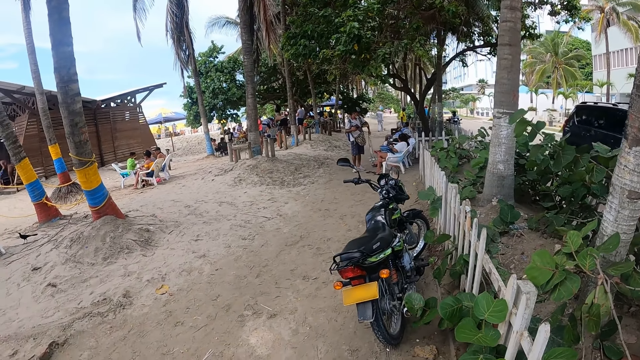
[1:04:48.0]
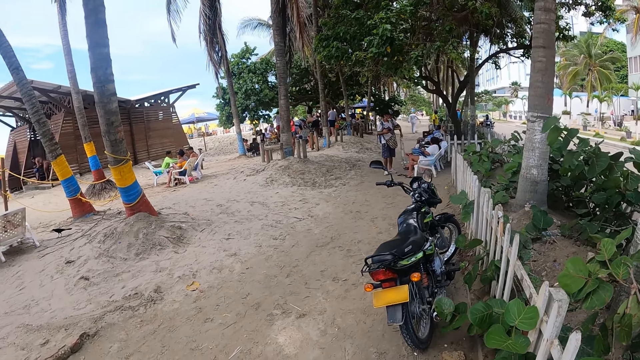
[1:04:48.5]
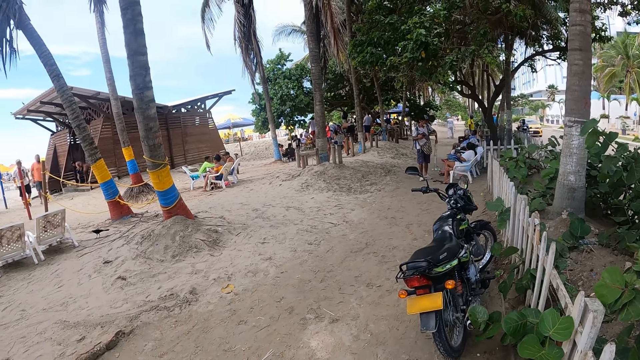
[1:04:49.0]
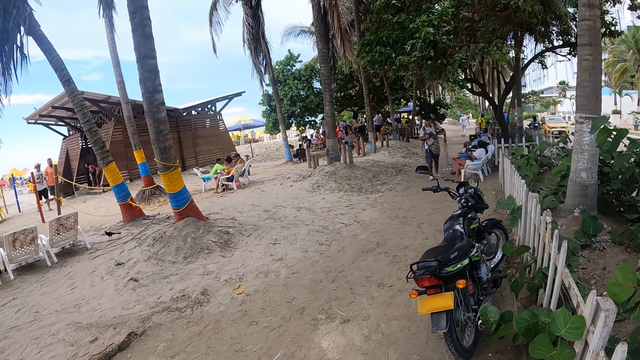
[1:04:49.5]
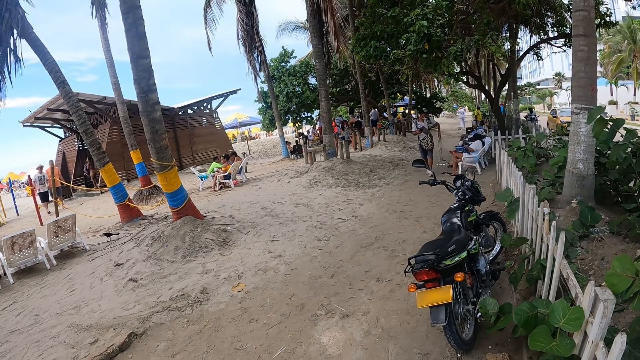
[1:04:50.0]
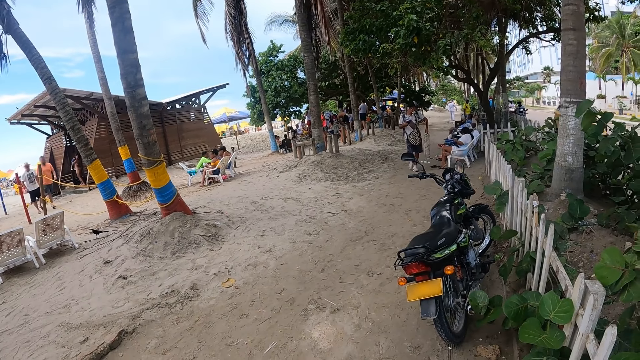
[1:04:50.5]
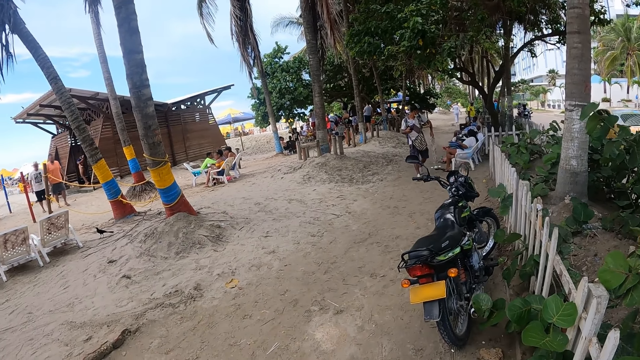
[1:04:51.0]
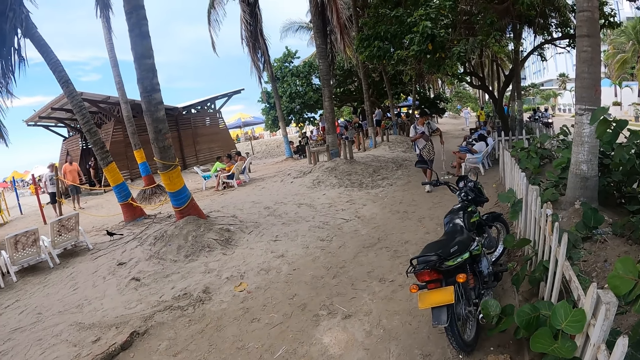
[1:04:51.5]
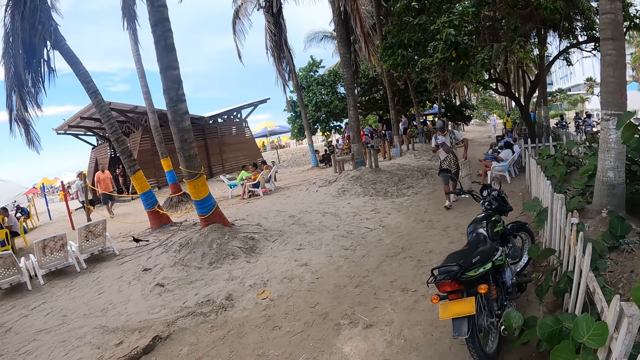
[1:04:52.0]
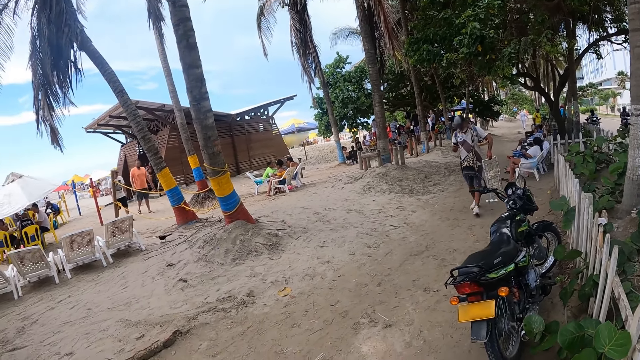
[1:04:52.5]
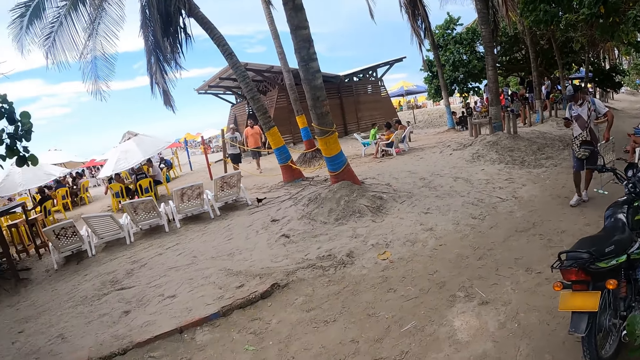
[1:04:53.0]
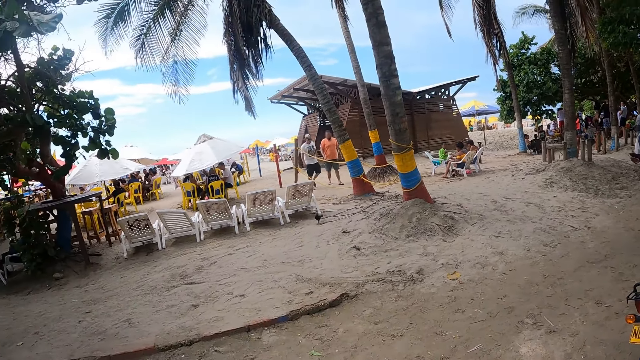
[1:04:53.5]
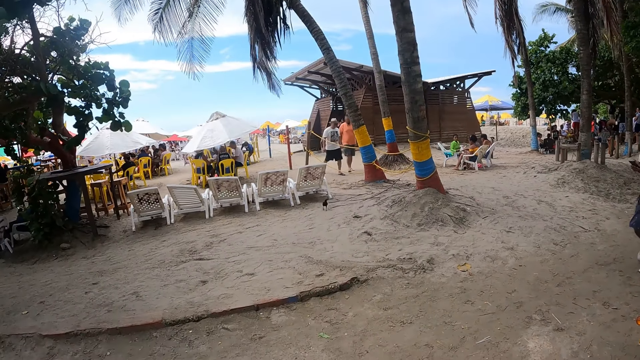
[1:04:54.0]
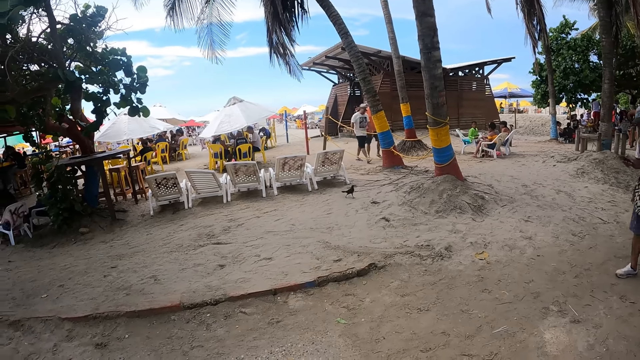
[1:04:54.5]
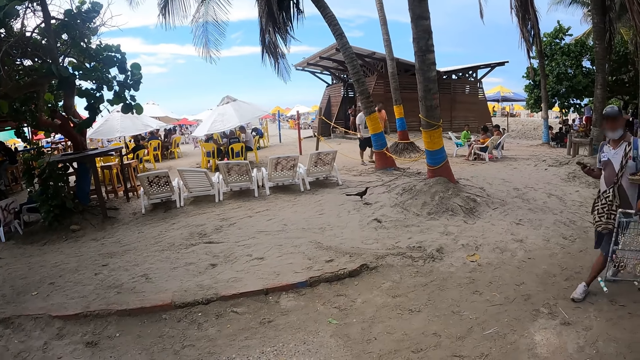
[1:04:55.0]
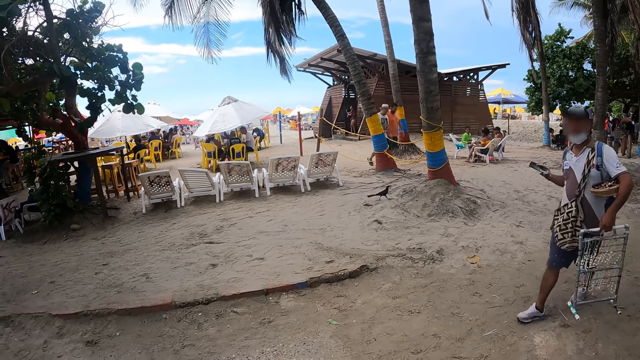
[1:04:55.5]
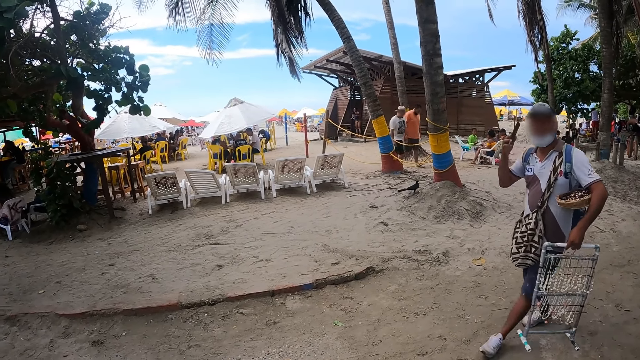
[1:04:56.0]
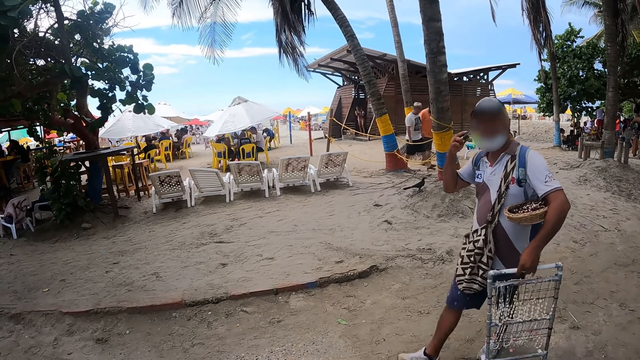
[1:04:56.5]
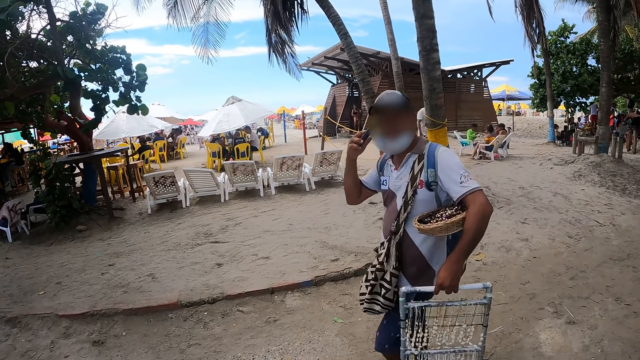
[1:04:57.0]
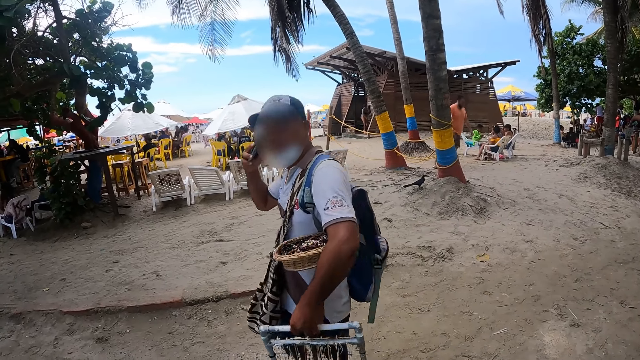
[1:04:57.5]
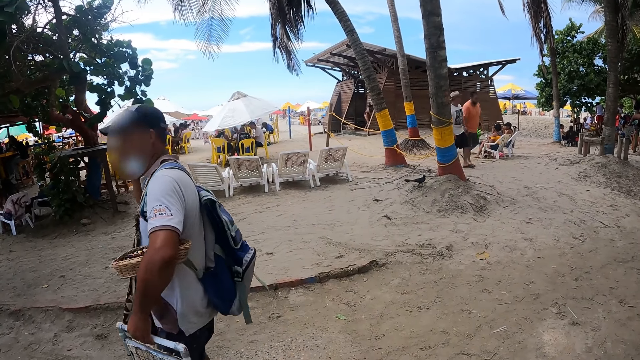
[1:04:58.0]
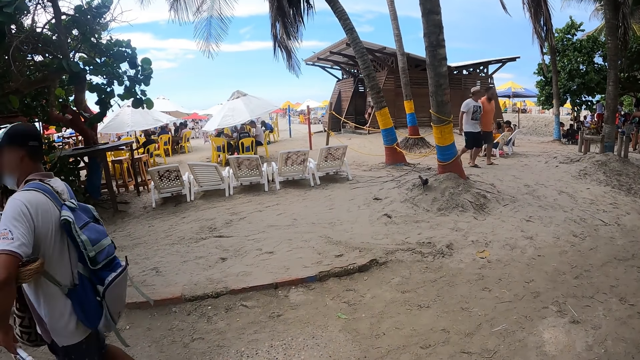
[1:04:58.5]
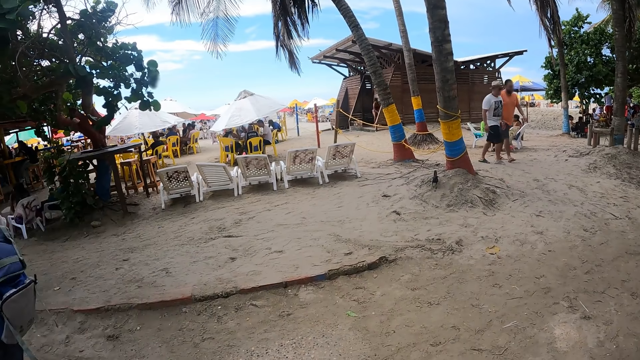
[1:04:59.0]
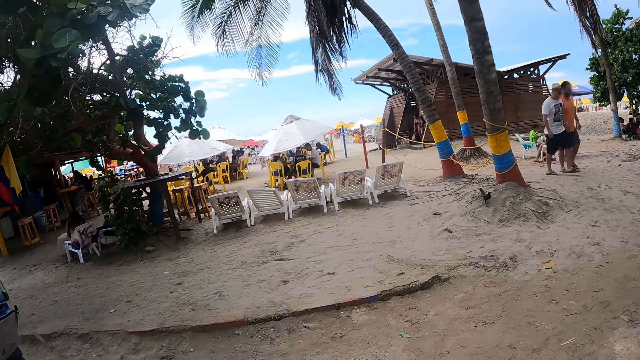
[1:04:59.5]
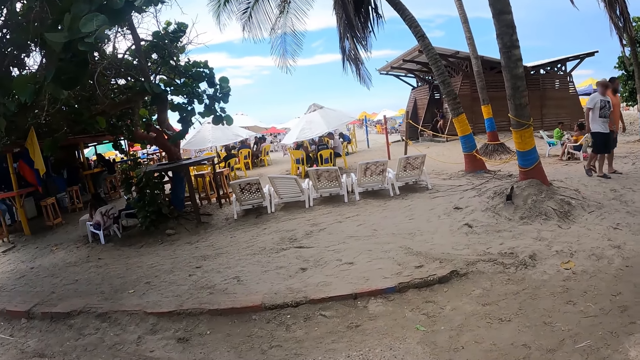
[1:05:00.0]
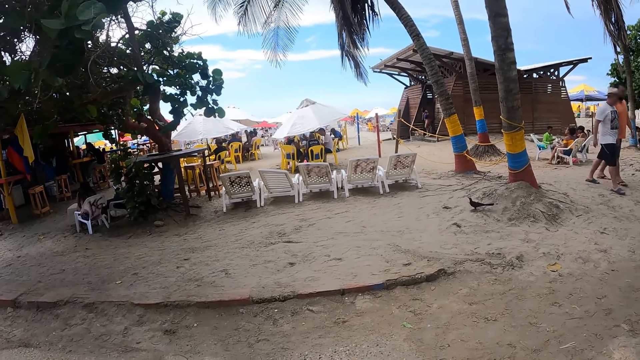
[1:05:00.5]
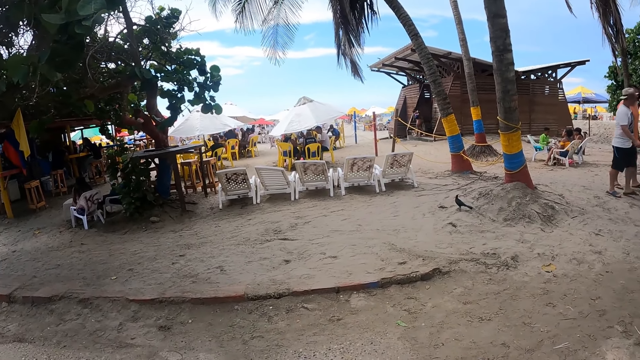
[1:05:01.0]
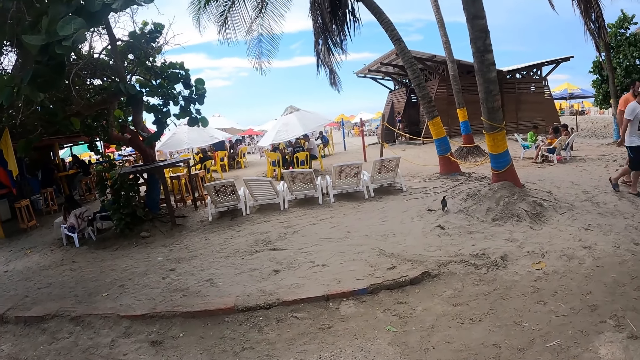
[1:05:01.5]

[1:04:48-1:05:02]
The camera wearer stands on the pathway.

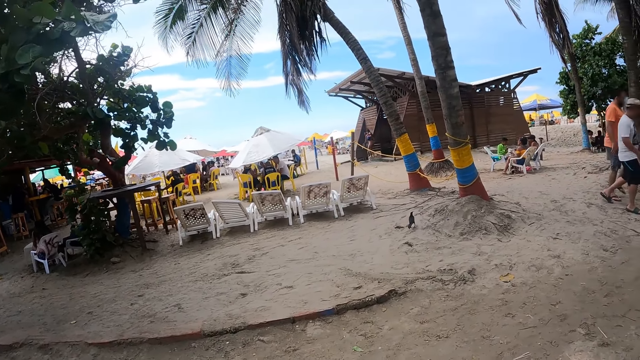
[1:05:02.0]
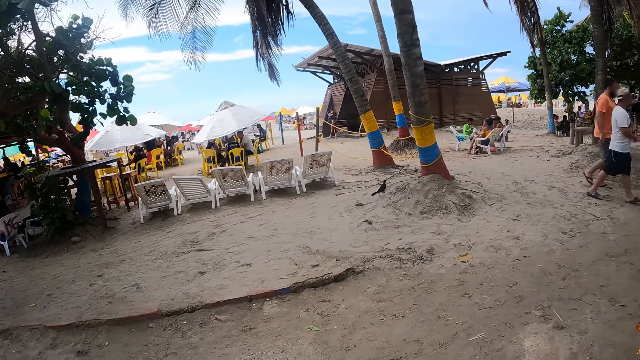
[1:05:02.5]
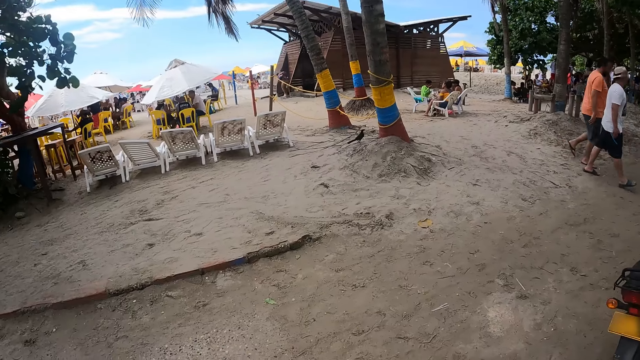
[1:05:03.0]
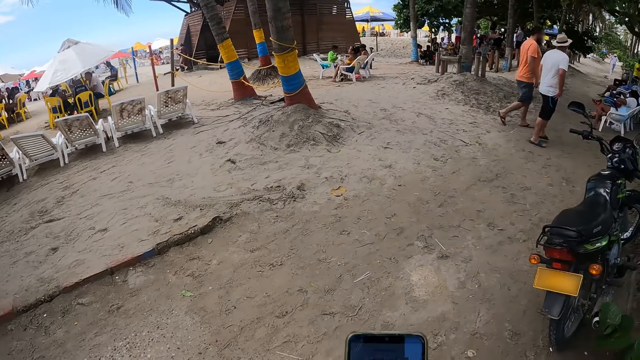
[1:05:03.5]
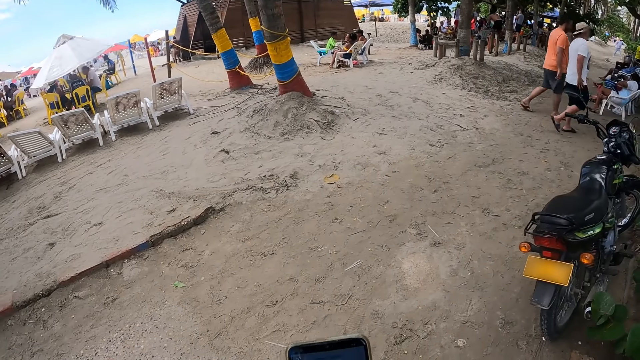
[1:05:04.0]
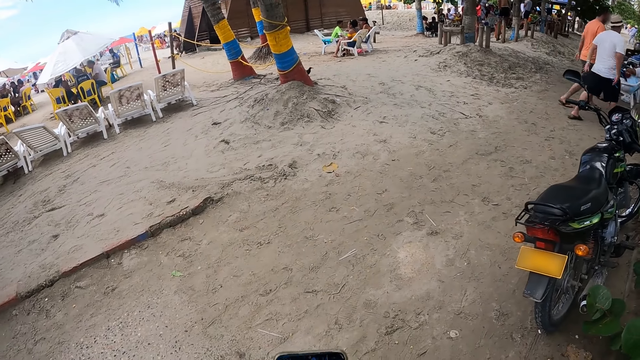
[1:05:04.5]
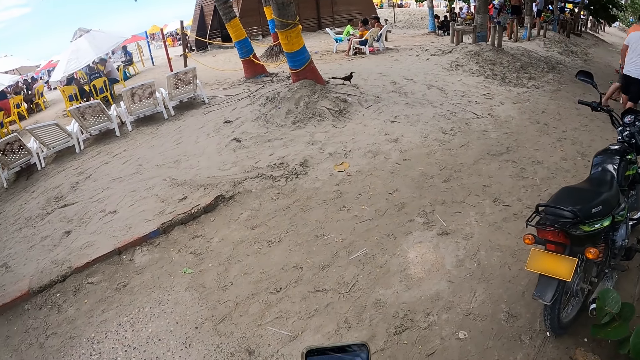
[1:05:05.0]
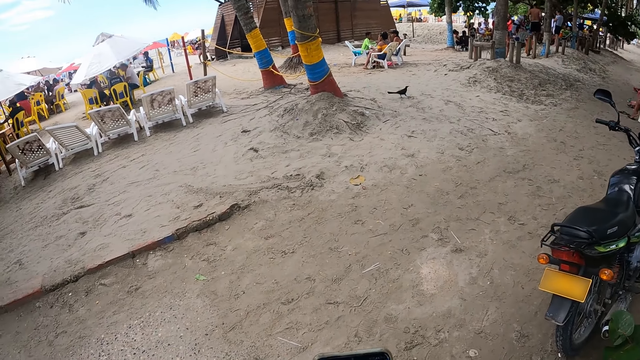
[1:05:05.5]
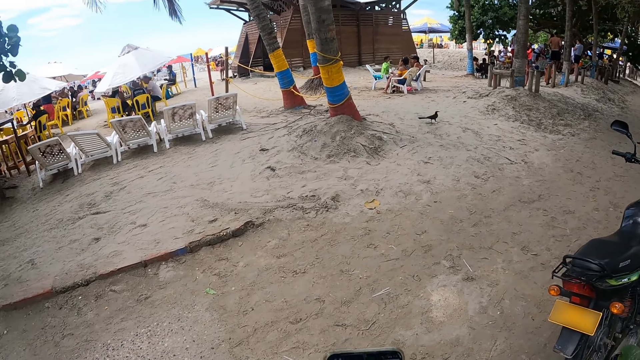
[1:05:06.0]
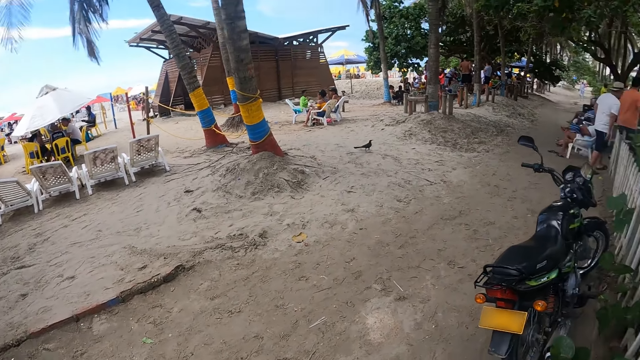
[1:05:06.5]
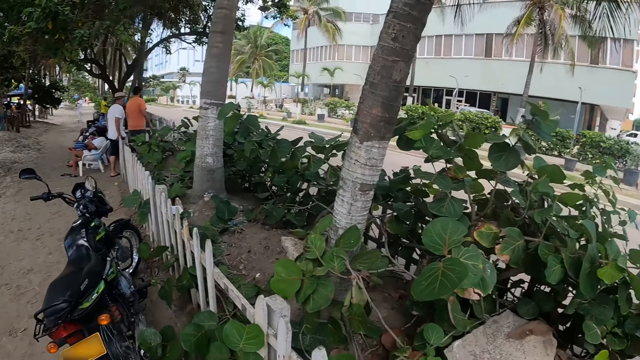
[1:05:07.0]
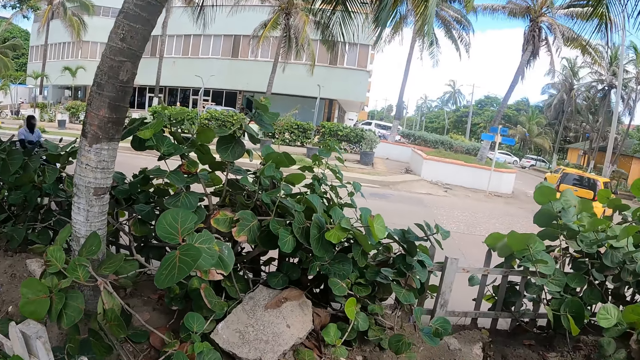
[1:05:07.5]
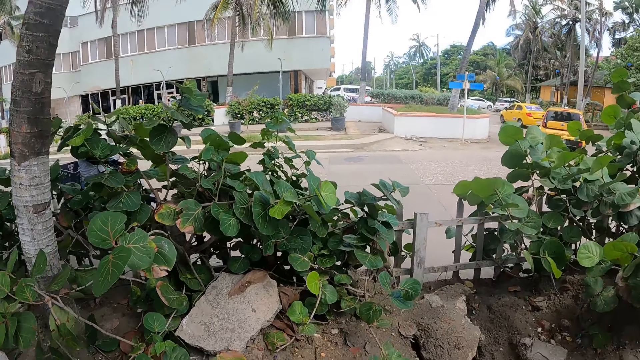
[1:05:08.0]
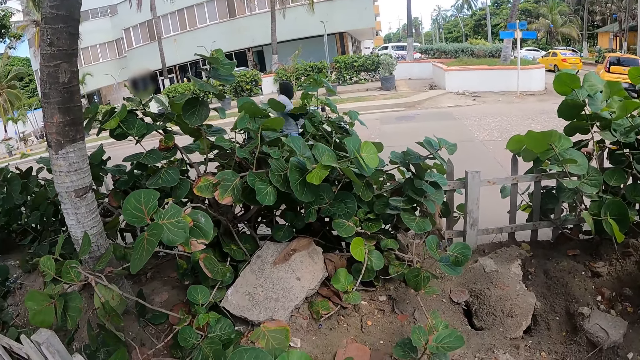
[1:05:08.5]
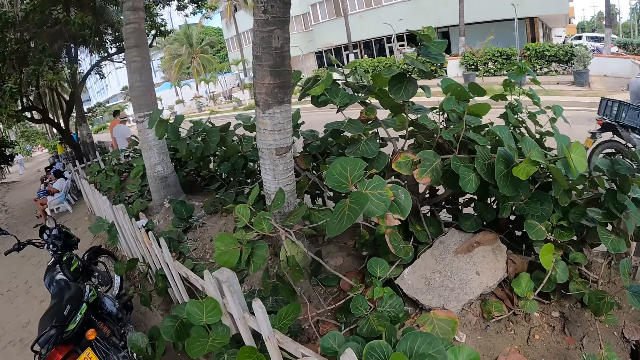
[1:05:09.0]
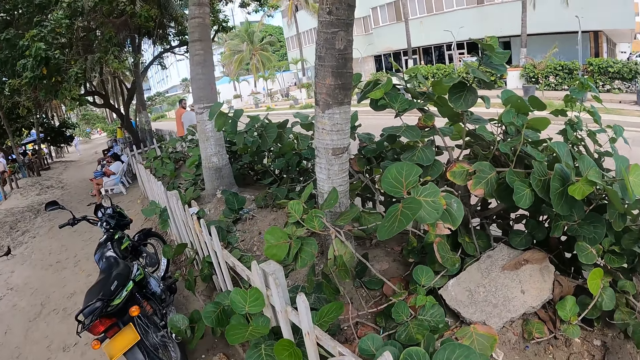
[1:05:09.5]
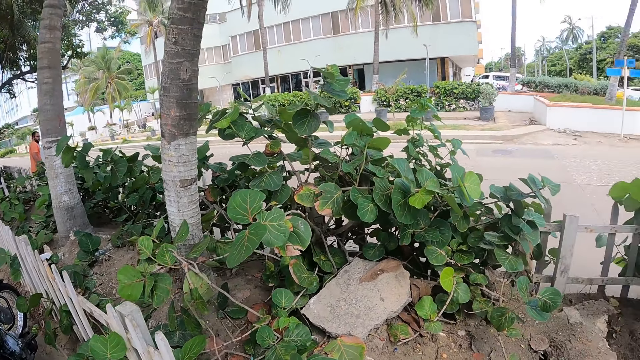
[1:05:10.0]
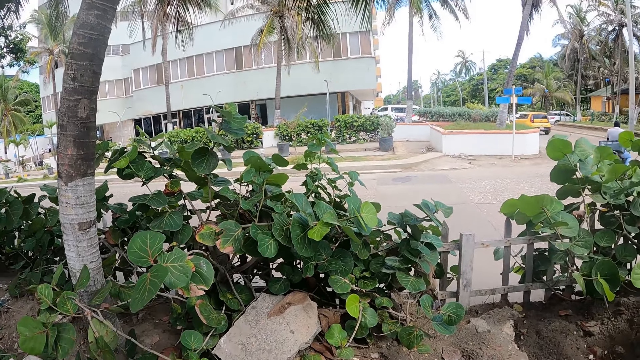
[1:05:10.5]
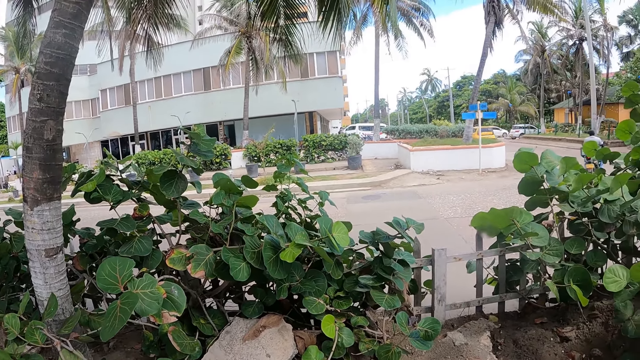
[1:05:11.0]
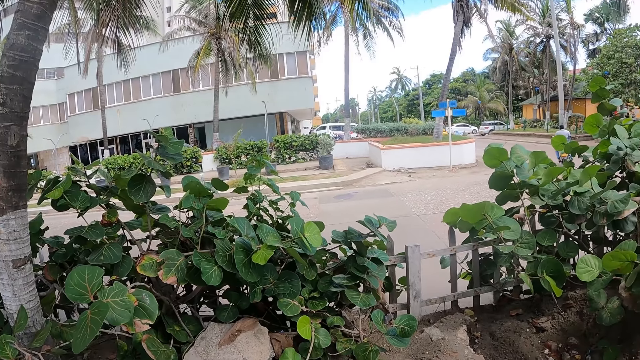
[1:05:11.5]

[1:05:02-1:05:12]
The camera wearer holds a mobile phone. They operate the phone. They look around the area.
